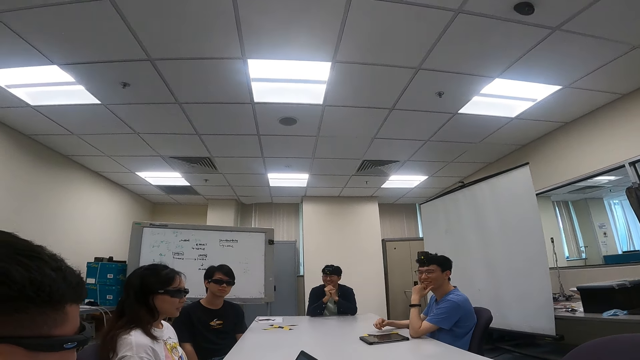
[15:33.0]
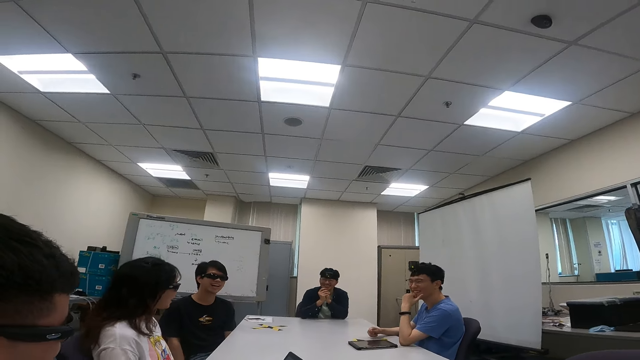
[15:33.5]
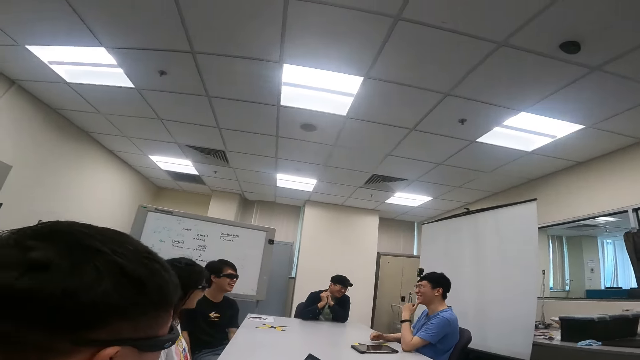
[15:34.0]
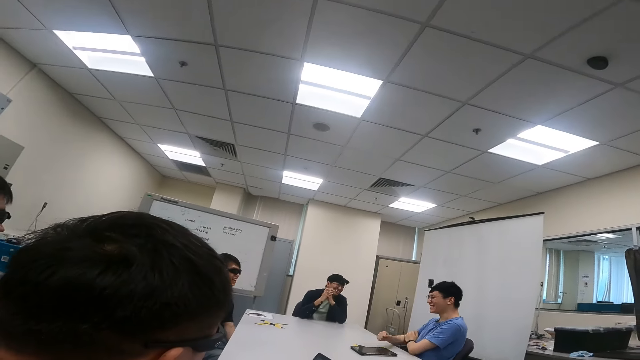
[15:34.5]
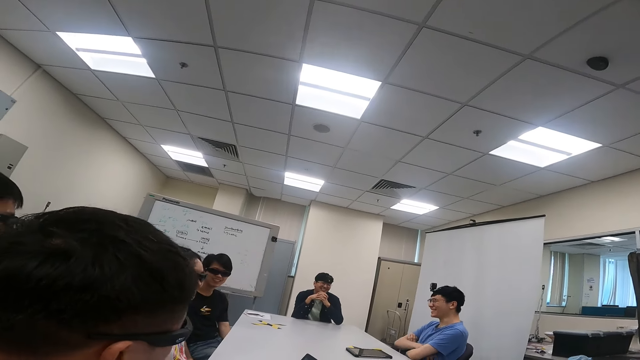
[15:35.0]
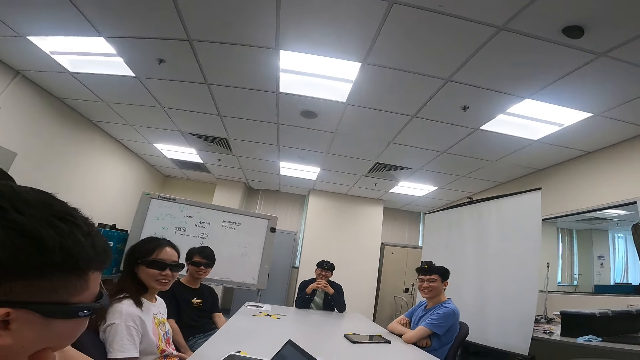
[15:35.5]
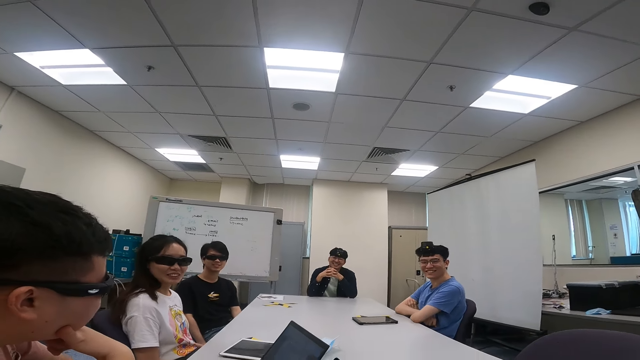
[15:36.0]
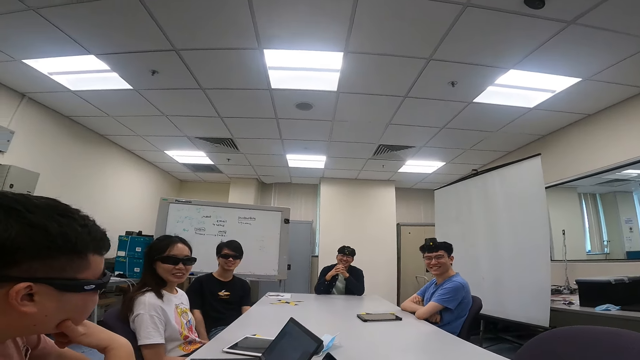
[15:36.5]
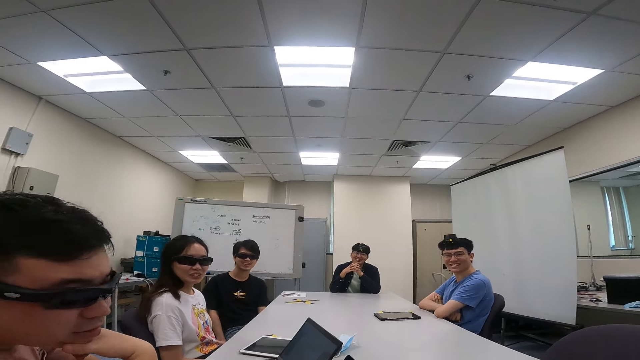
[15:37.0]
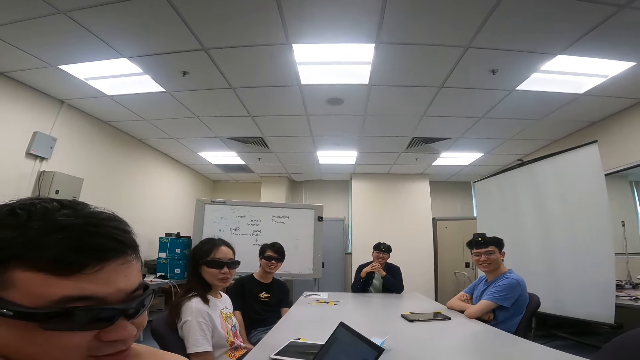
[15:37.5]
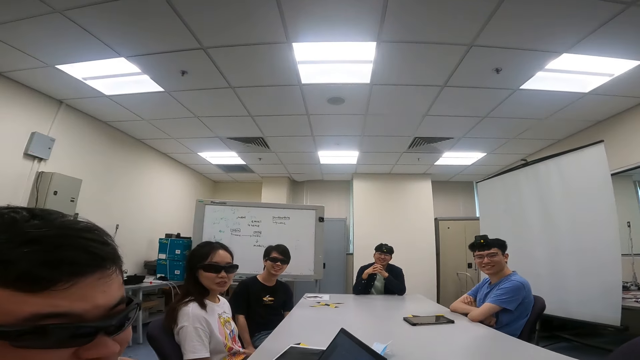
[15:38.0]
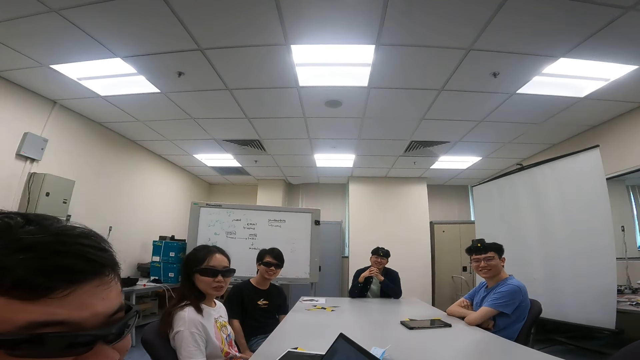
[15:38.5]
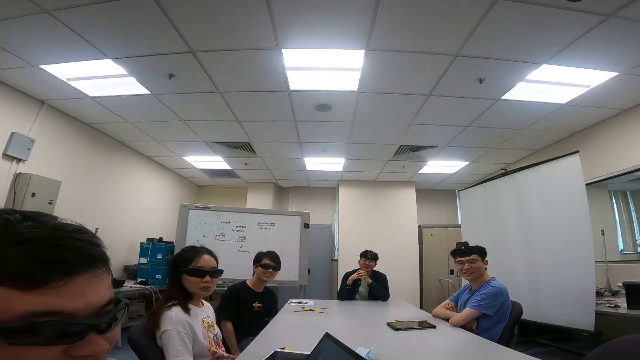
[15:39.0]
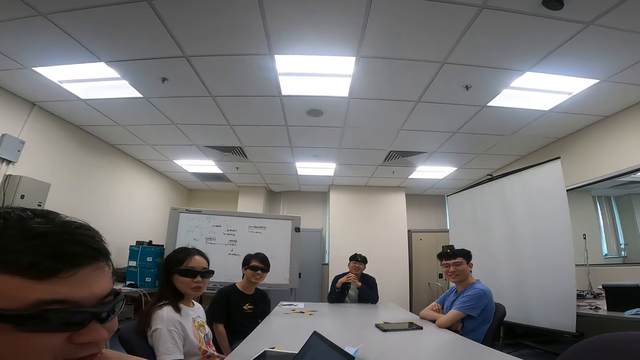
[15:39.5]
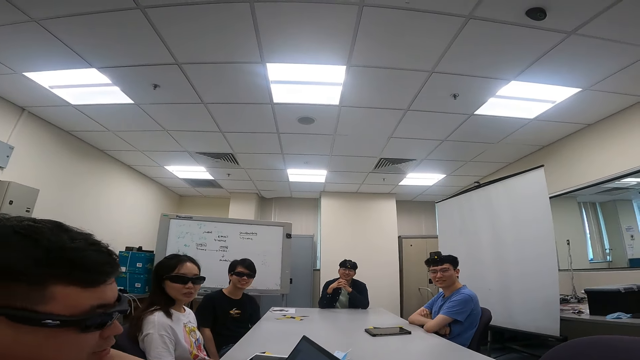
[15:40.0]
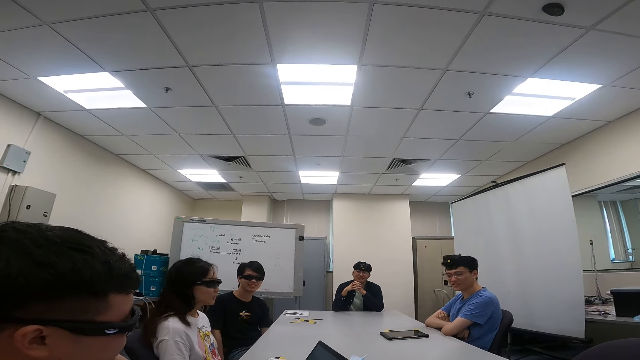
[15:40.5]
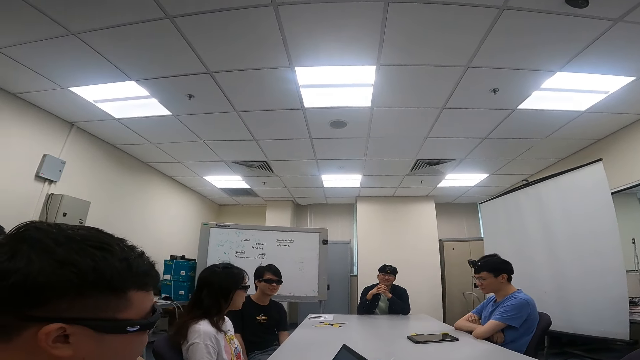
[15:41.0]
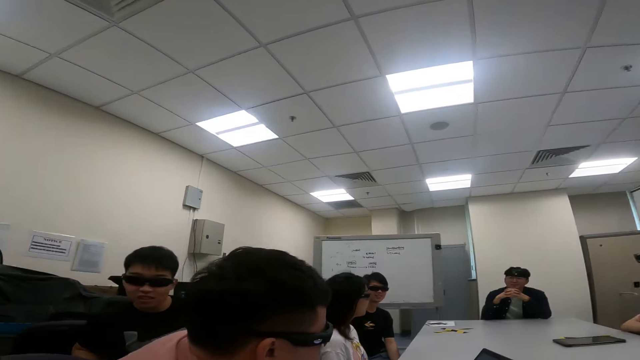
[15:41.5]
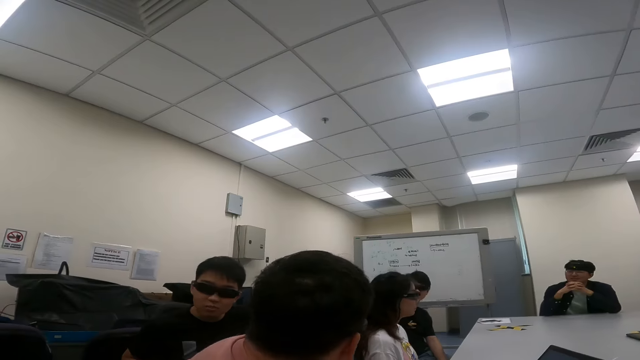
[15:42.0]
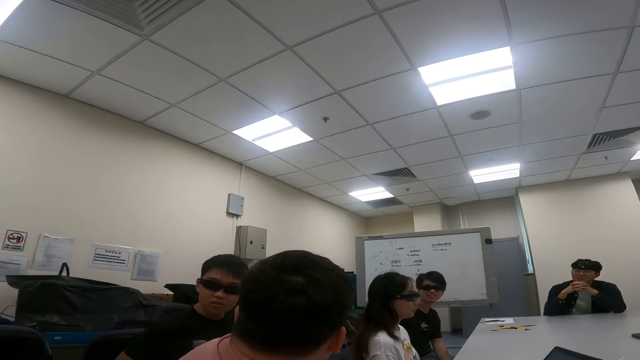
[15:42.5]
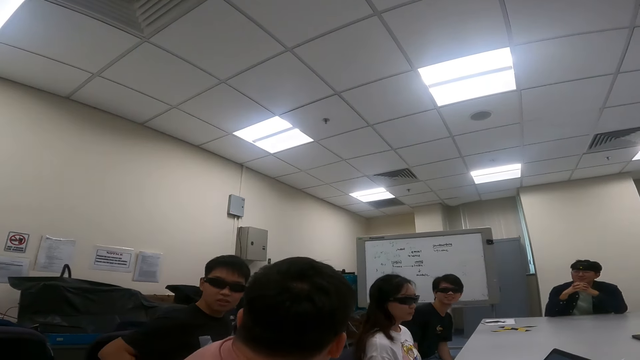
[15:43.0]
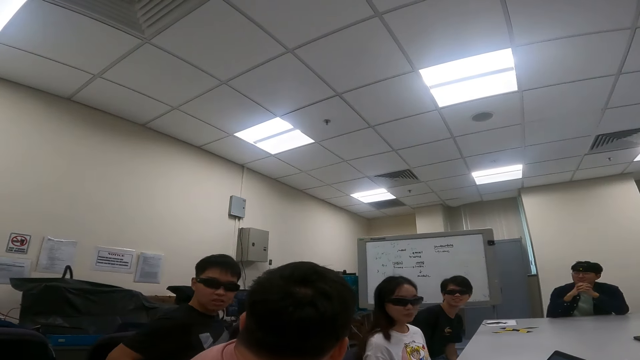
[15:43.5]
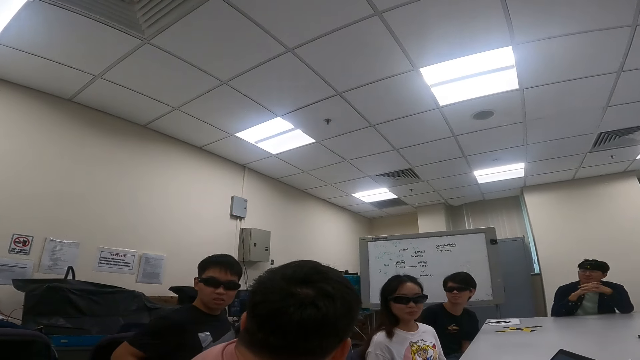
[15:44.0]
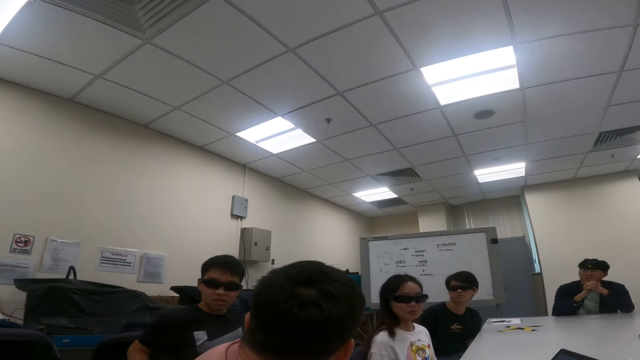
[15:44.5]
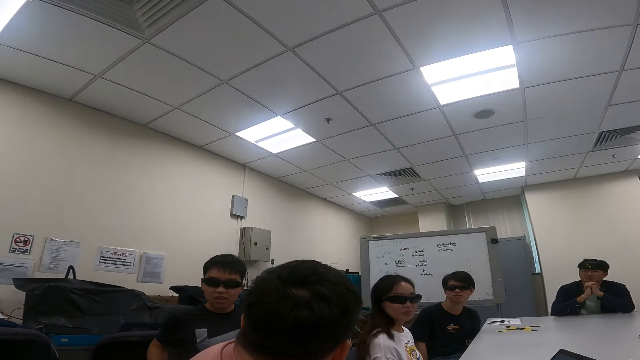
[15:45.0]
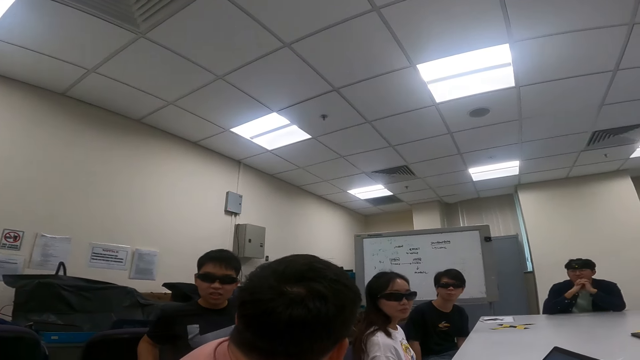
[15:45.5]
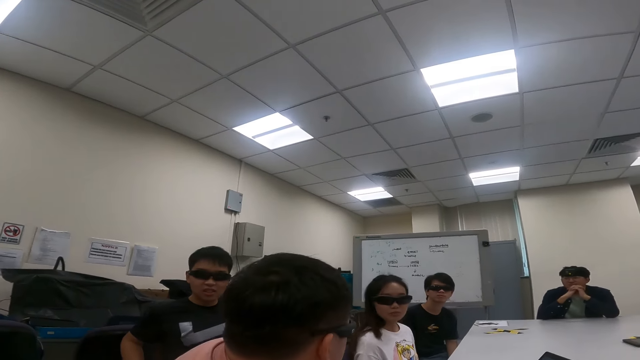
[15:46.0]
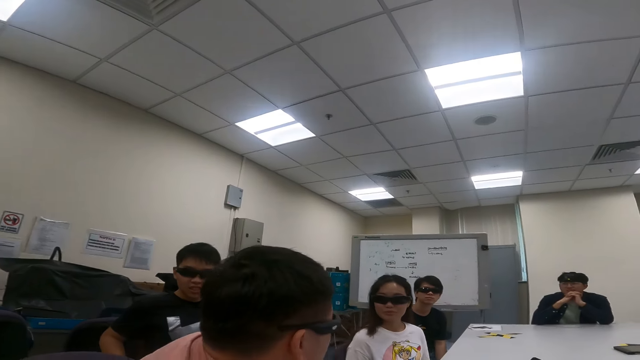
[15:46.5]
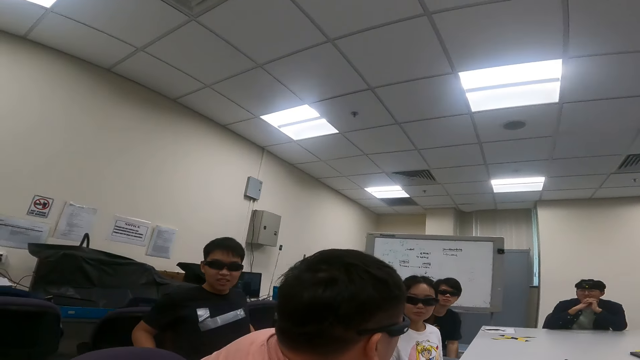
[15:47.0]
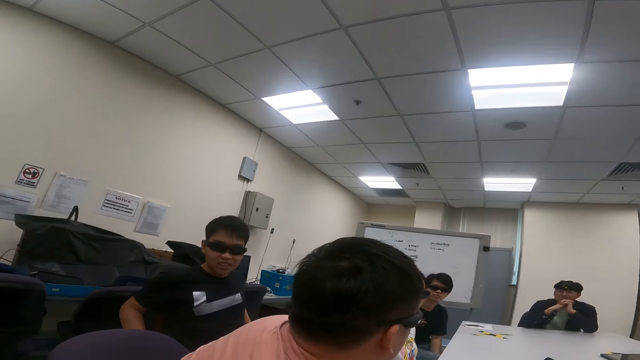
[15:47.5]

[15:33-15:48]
The camera wearer talks to five people. A man looks at the camera wearer. A person talks to the camera wearer. The camera wearer looks around. They talk to the person.

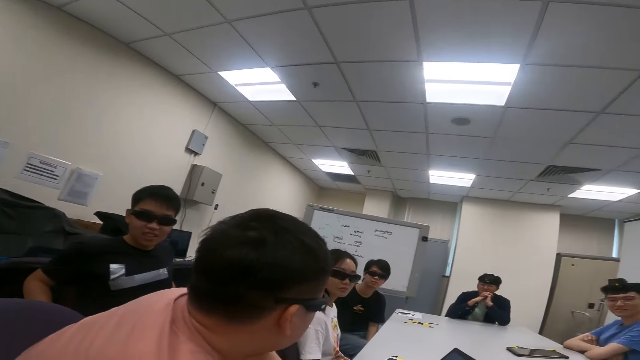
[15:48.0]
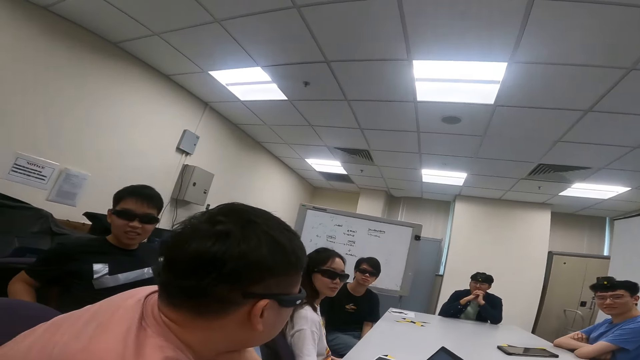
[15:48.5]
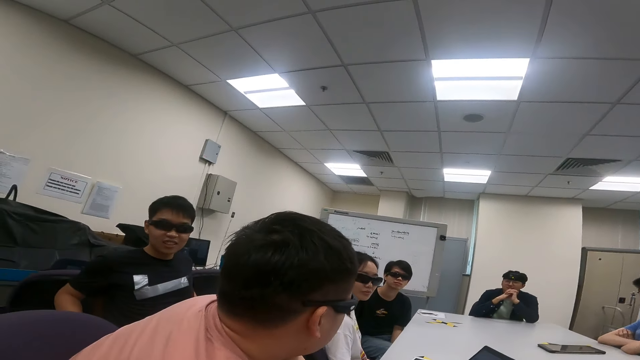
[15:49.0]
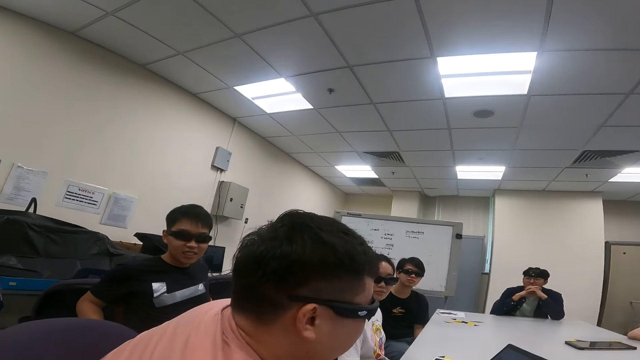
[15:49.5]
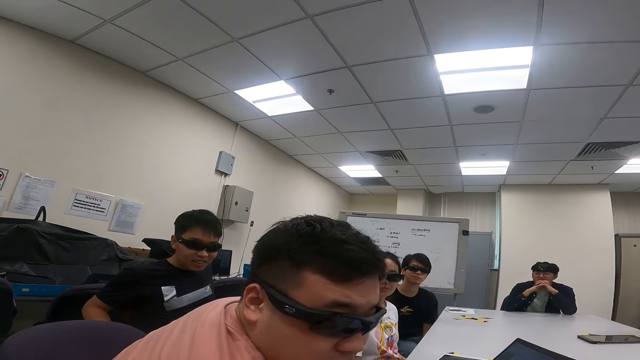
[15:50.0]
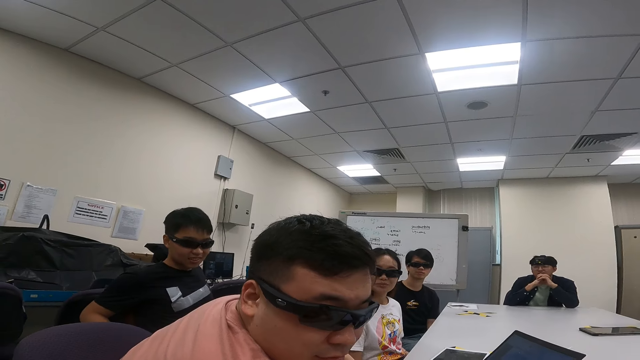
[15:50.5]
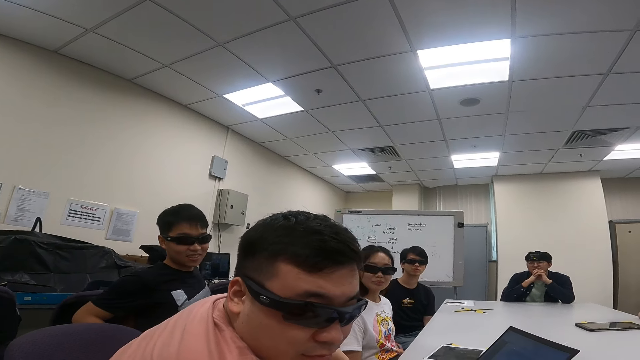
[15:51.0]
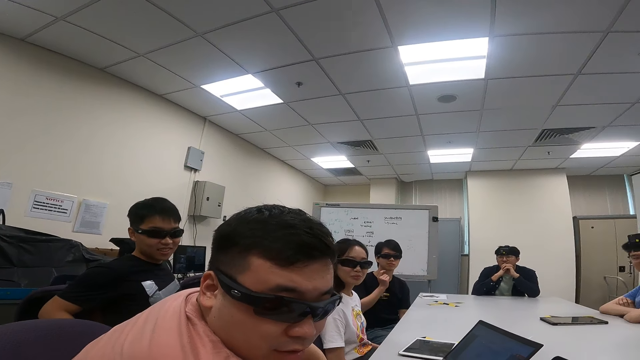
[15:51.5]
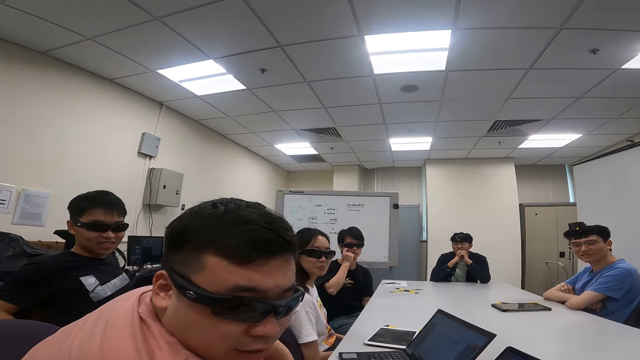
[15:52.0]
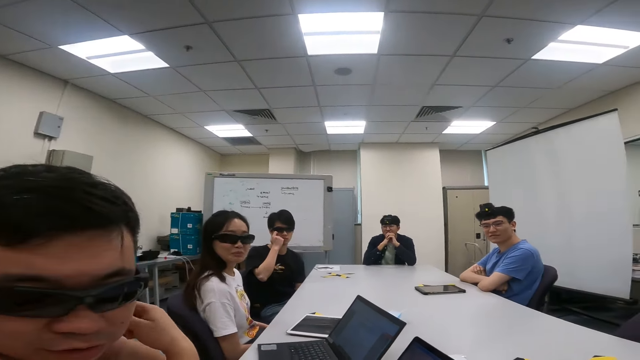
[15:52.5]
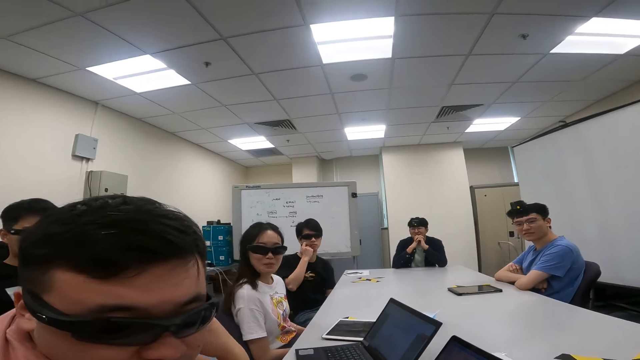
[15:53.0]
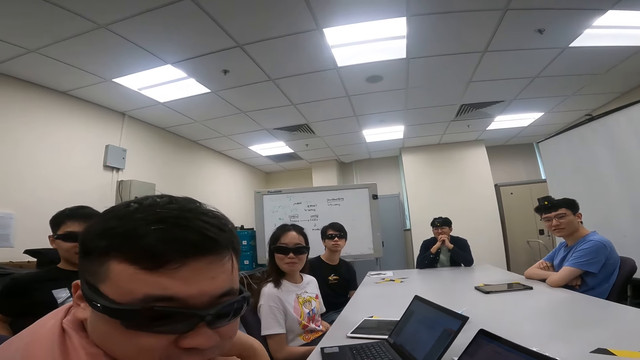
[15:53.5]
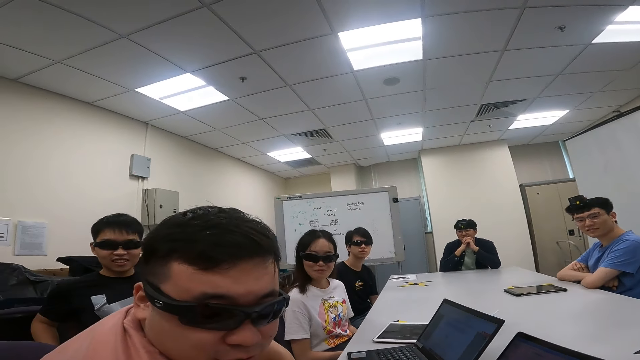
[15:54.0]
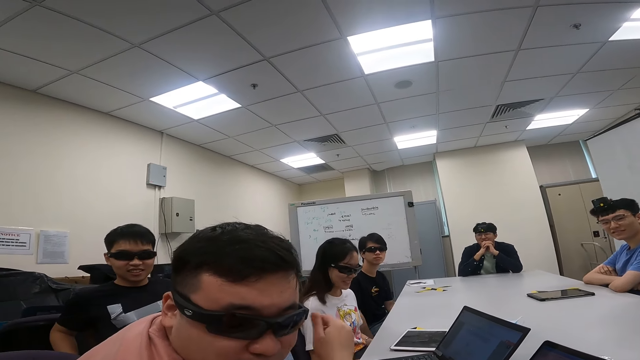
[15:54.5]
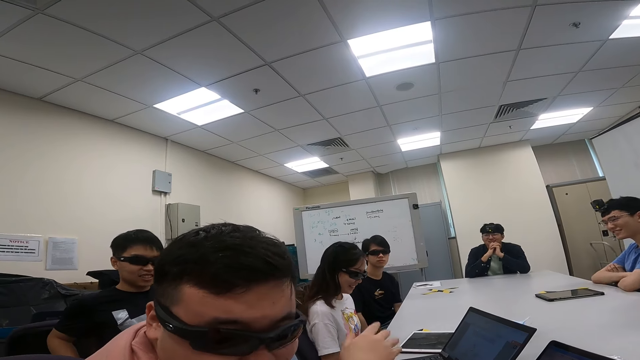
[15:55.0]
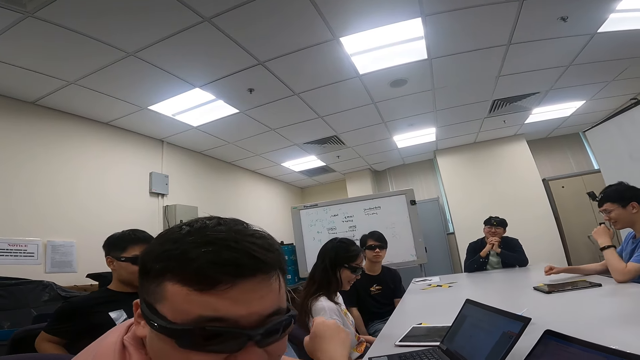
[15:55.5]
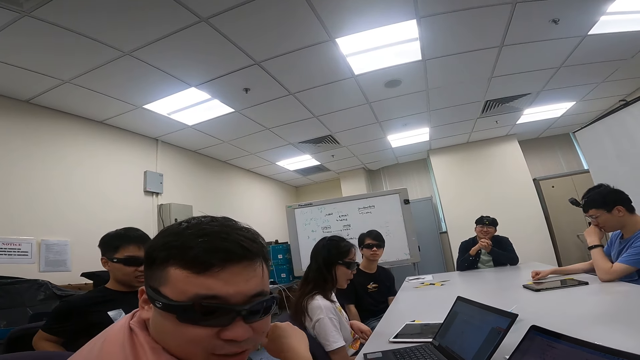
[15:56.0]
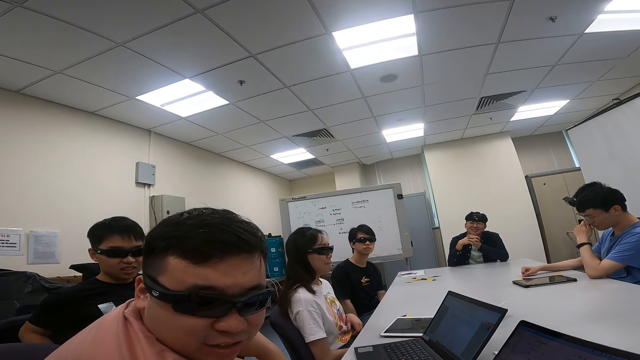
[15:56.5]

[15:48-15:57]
A man rests on his back. A person talks to the camera wearer.
